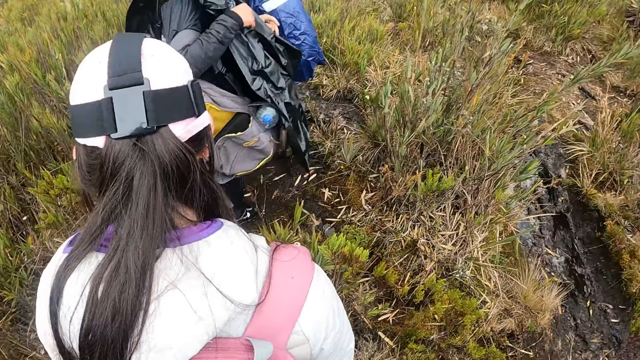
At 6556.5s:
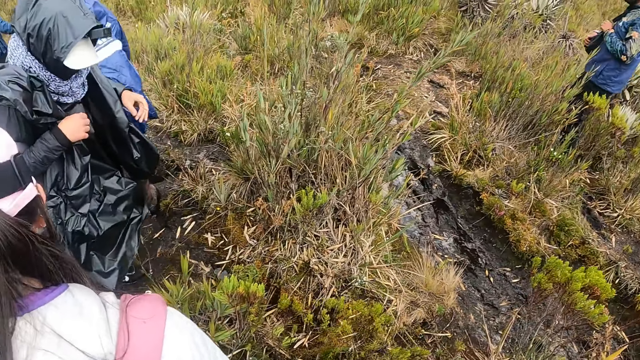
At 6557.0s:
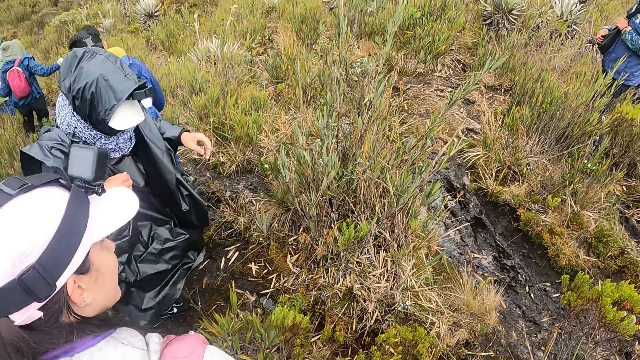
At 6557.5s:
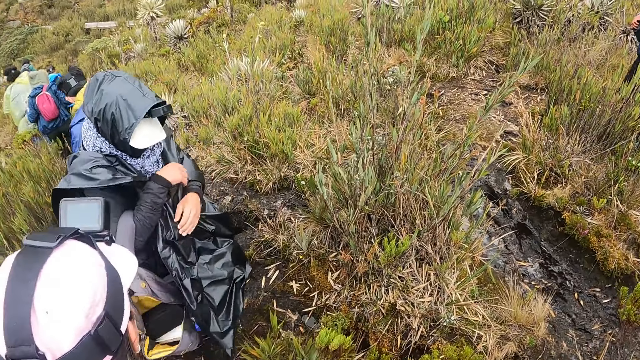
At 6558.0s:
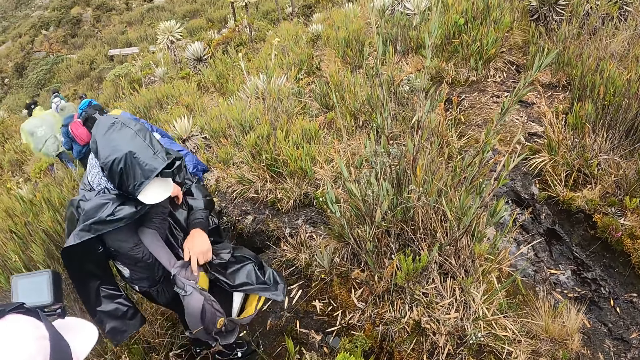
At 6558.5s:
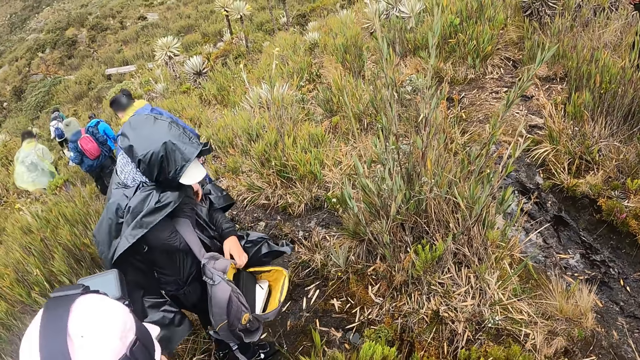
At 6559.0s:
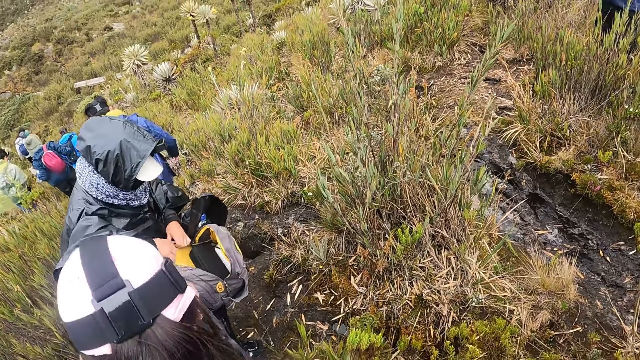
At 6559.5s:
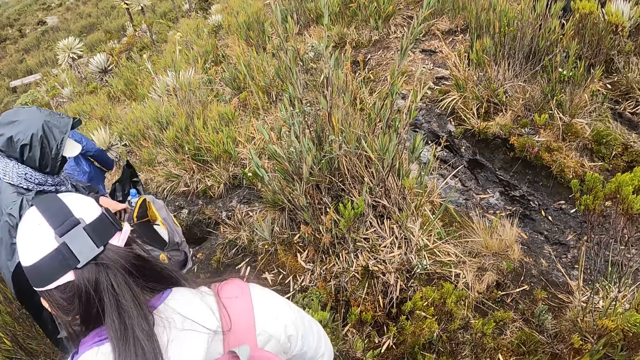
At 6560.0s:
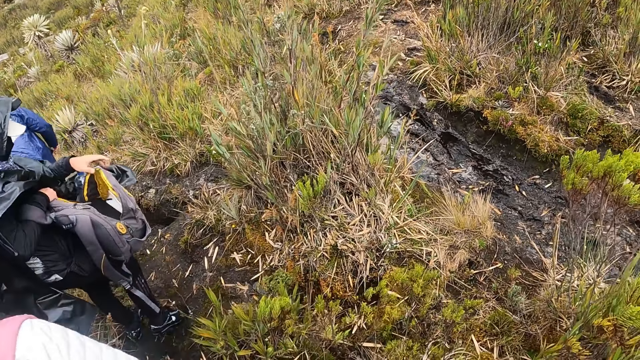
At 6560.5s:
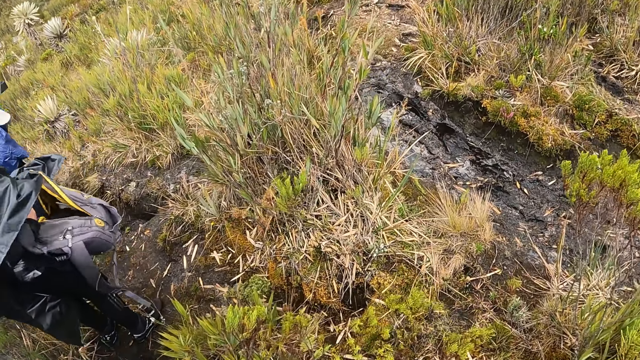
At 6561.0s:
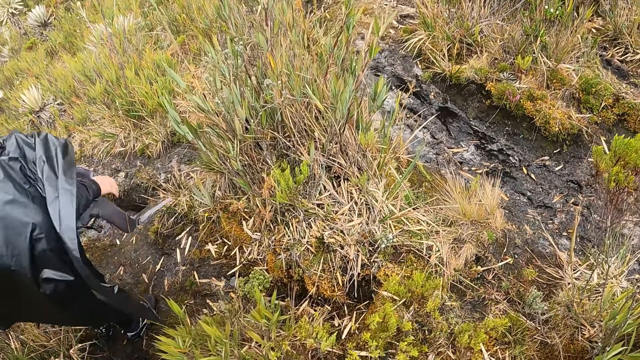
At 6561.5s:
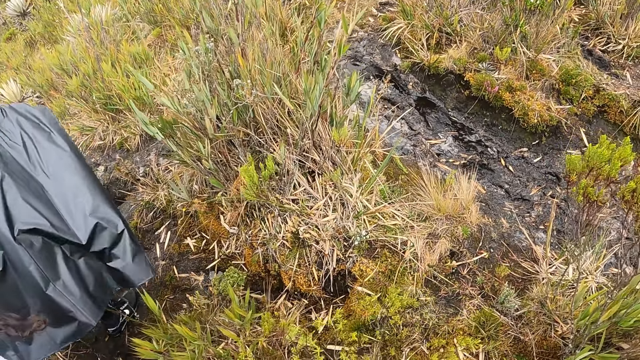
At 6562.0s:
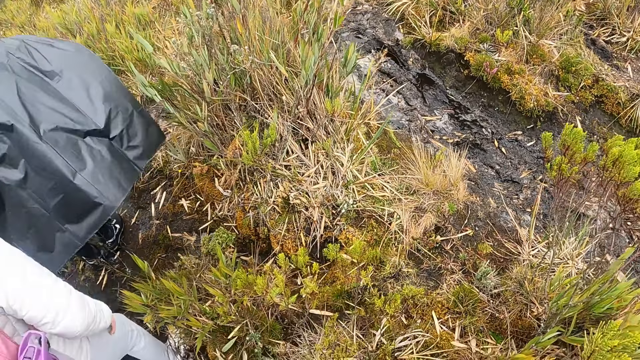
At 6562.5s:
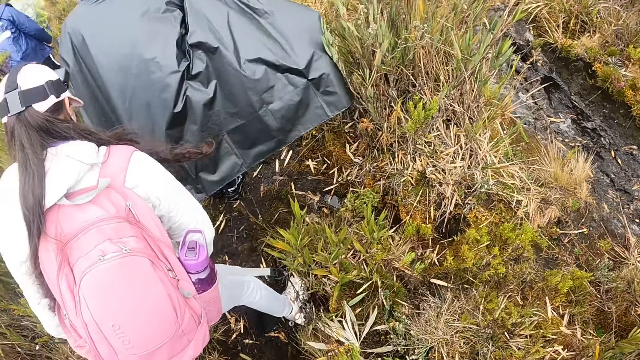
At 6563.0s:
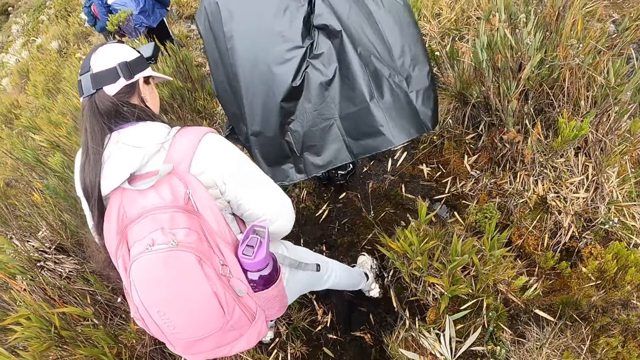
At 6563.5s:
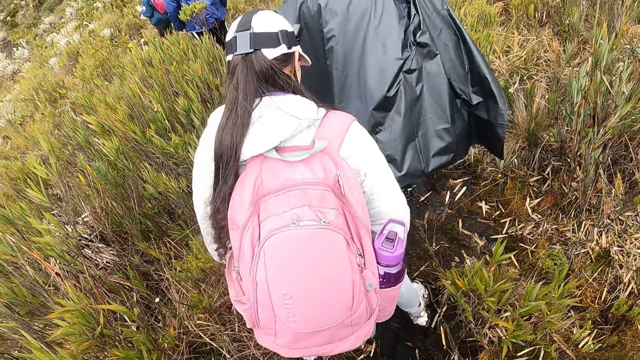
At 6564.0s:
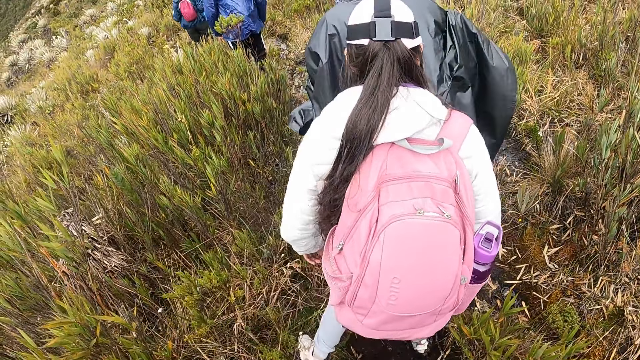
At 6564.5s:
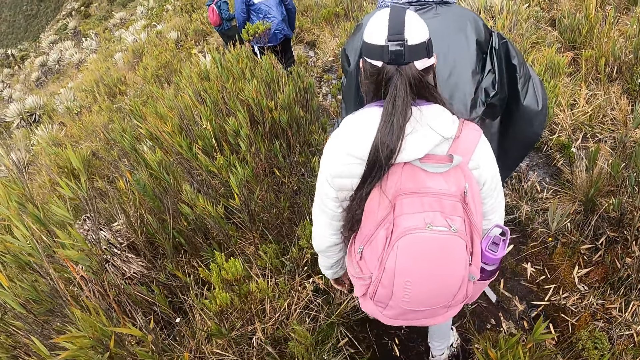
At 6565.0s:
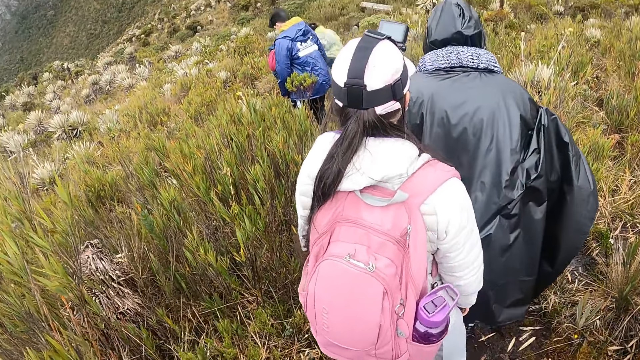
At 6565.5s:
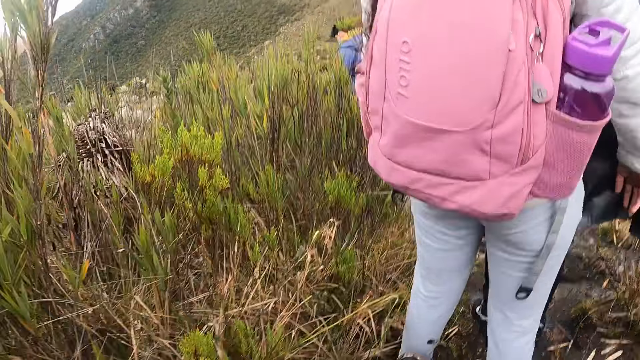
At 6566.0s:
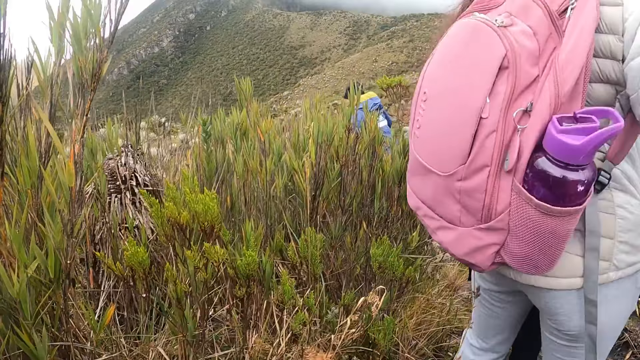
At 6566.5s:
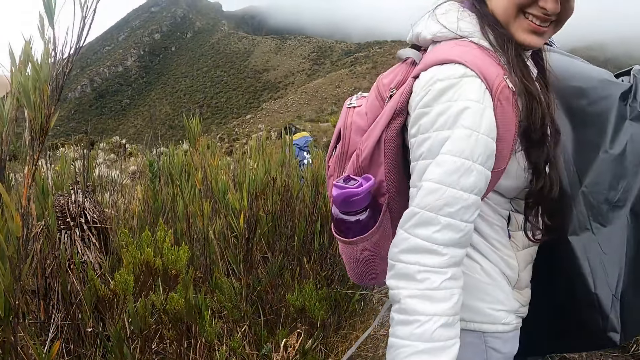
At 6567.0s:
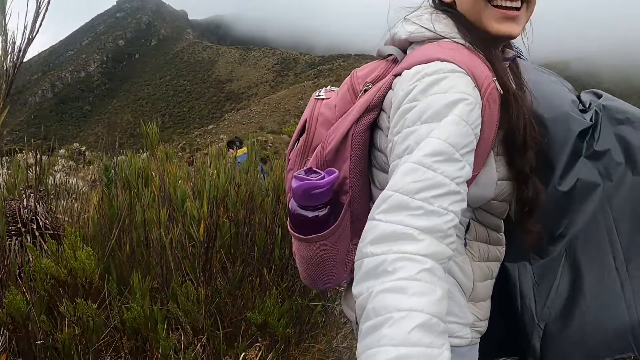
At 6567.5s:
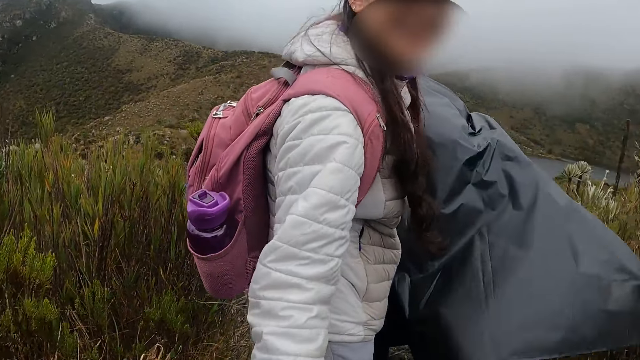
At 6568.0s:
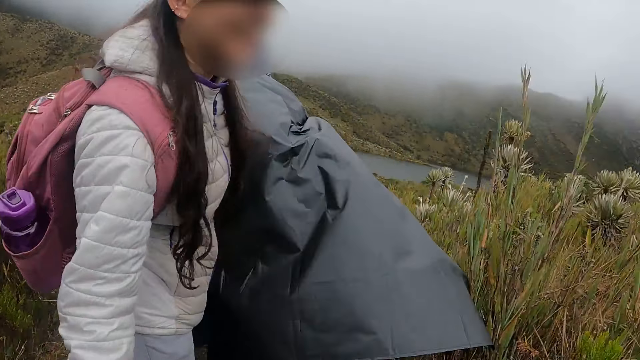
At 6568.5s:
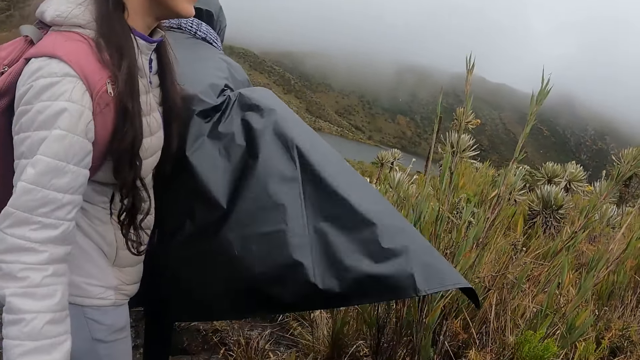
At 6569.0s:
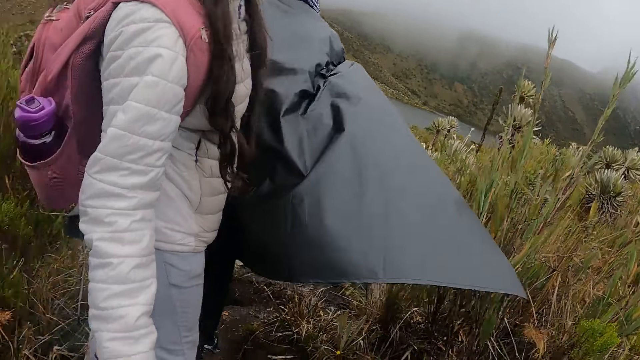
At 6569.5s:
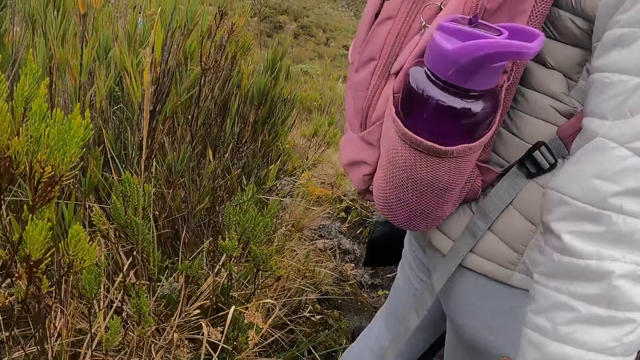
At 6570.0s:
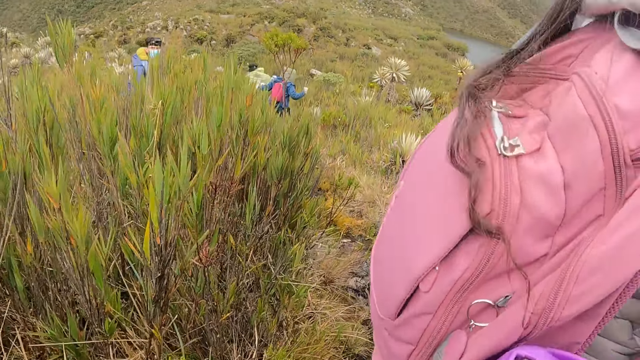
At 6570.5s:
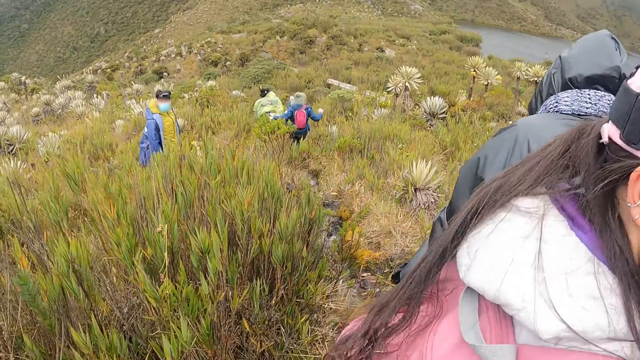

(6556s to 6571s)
The woman places her left hand on the bag in her right hand. She places her right hand on the bag in her left hand, and adjusts the bag with both hands. The camera wearer interacts with another woman.

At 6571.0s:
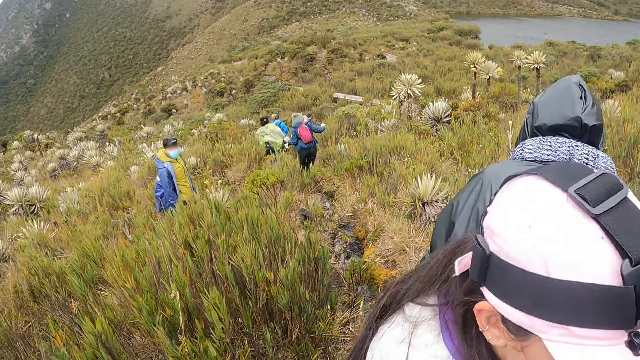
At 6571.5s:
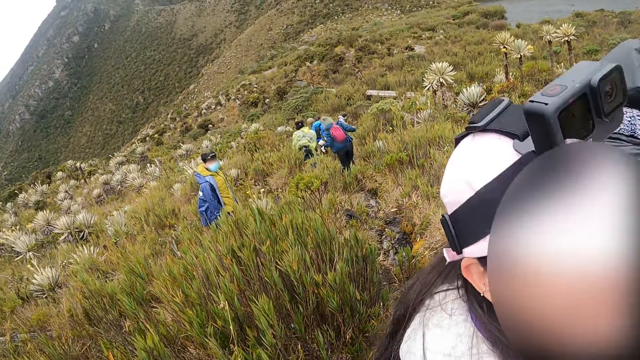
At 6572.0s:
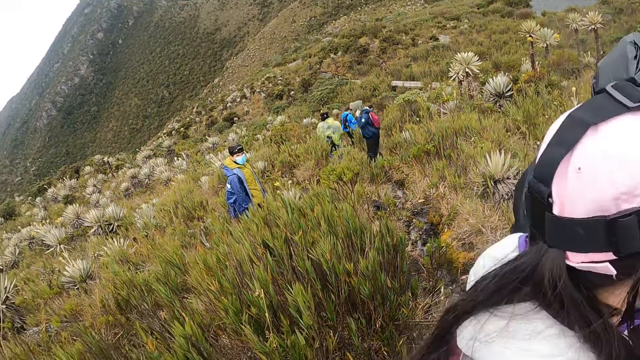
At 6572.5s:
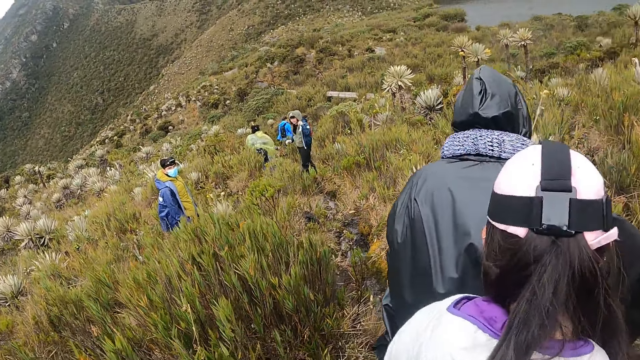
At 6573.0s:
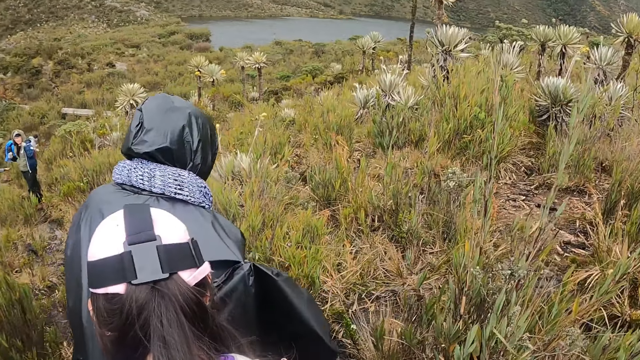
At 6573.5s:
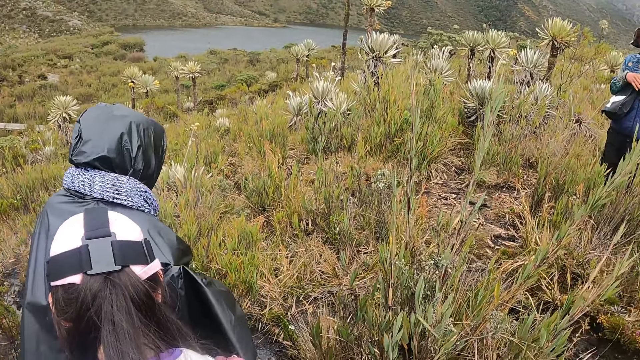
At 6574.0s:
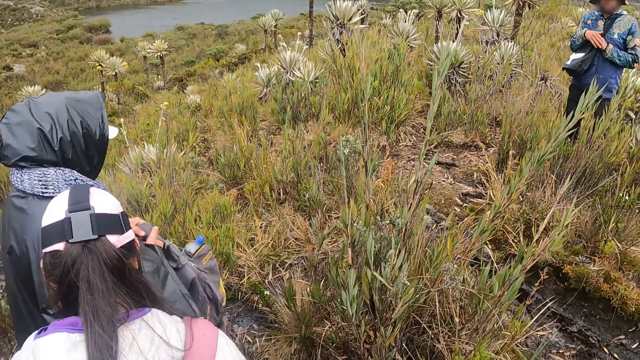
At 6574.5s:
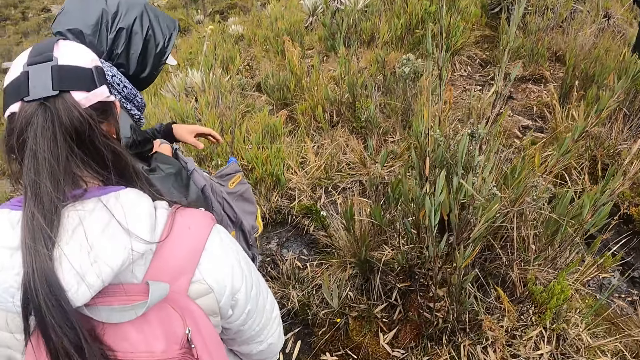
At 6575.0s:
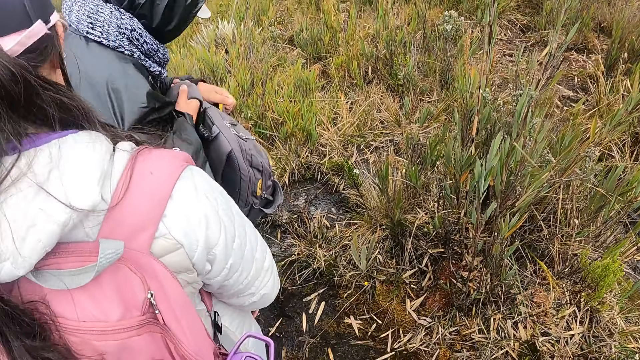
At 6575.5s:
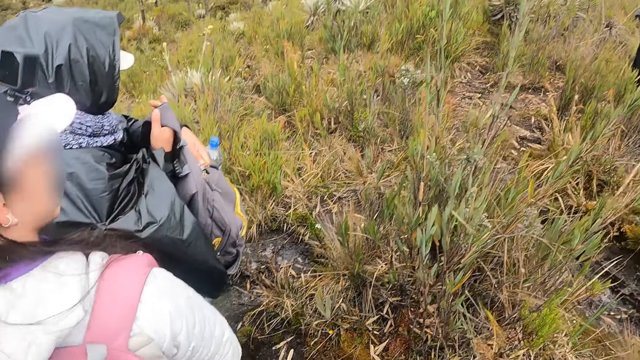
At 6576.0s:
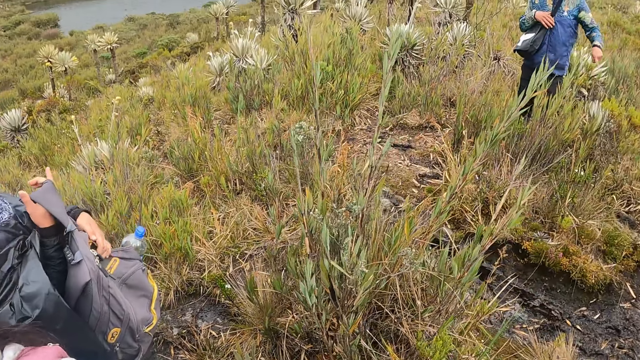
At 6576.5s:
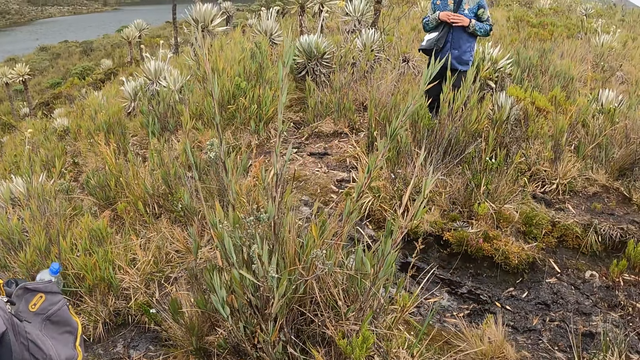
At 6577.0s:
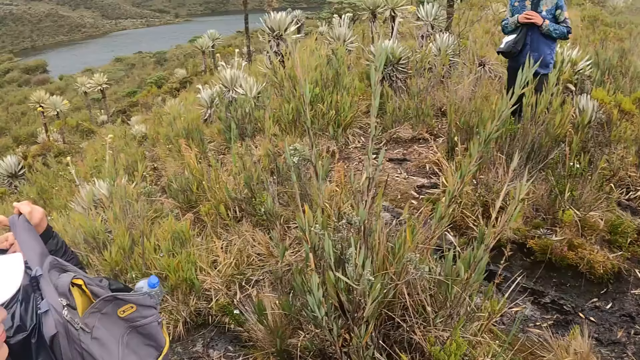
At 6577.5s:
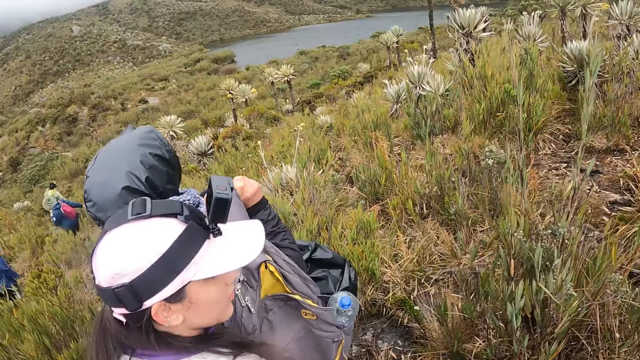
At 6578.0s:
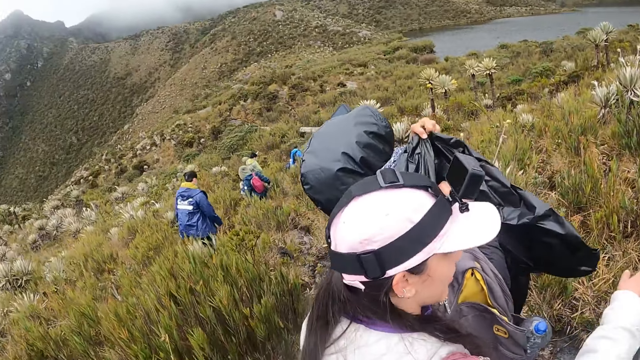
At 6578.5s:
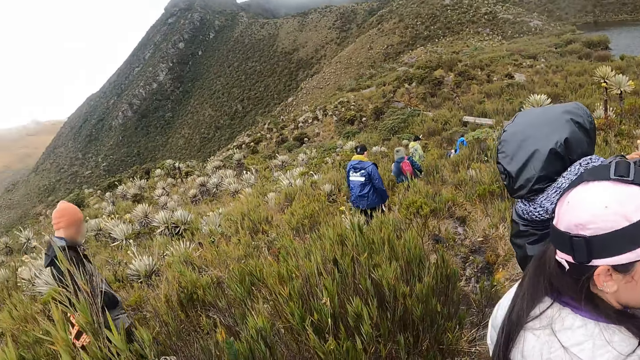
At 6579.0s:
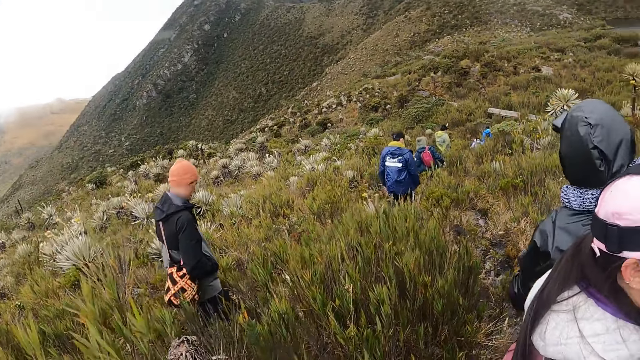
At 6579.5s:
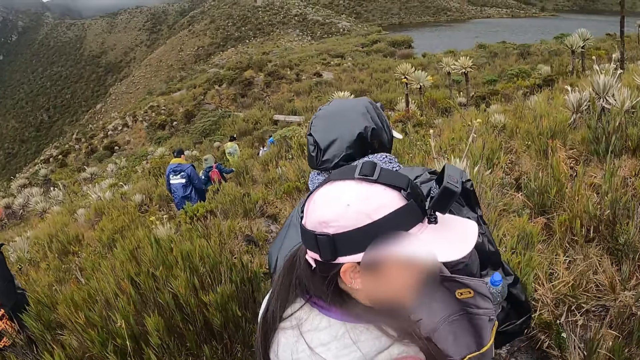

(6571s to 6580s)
The woman holds her bag. The woman places the bag on her shoulder with her right hand. The camera wearer looks around.
